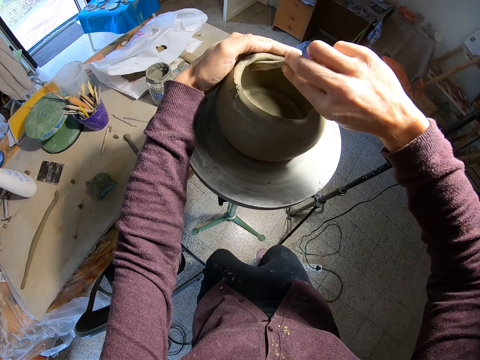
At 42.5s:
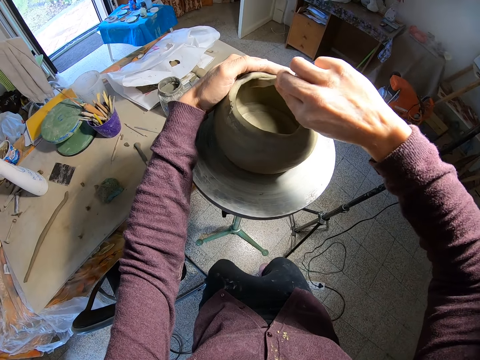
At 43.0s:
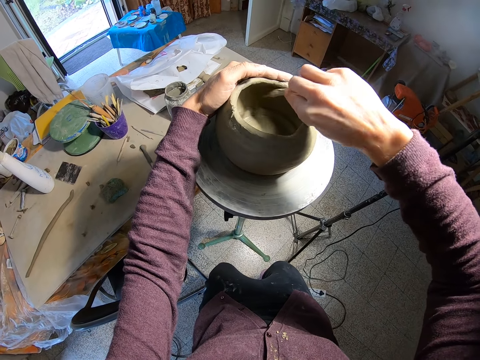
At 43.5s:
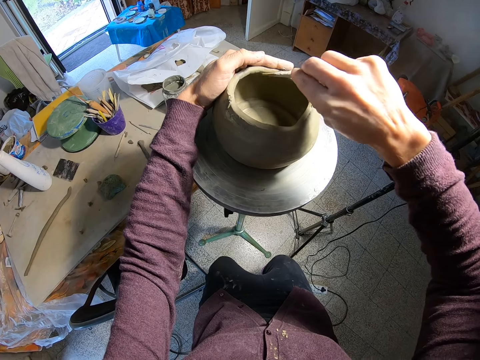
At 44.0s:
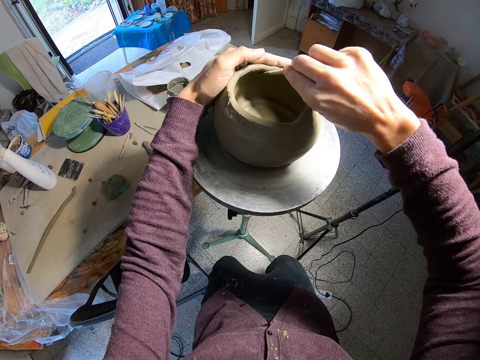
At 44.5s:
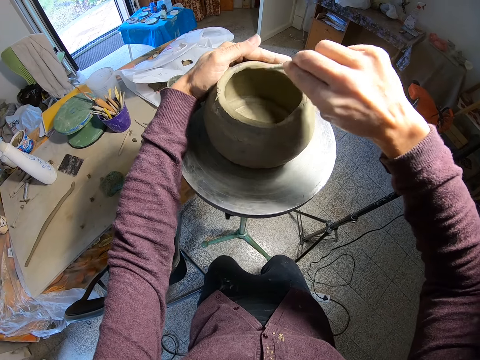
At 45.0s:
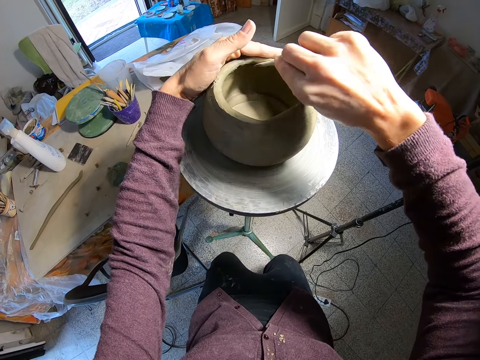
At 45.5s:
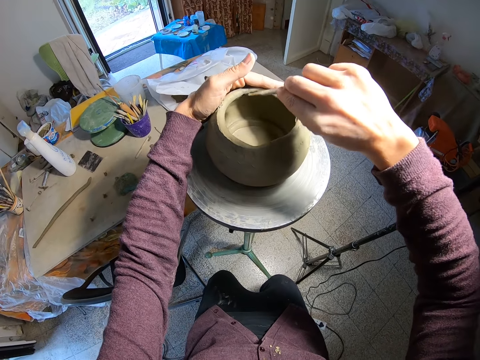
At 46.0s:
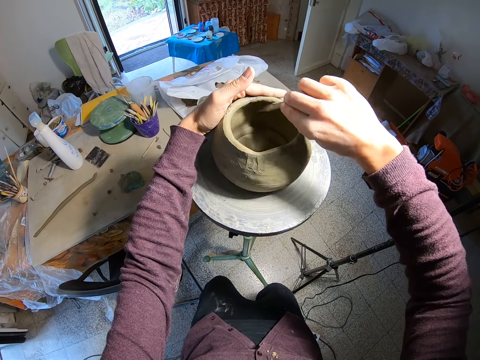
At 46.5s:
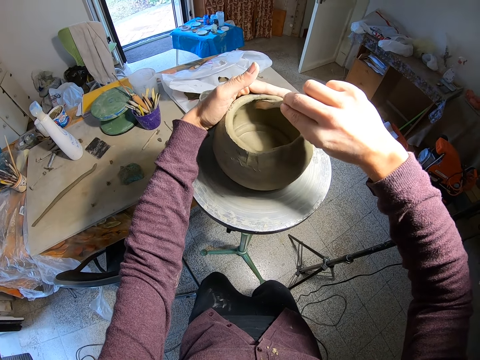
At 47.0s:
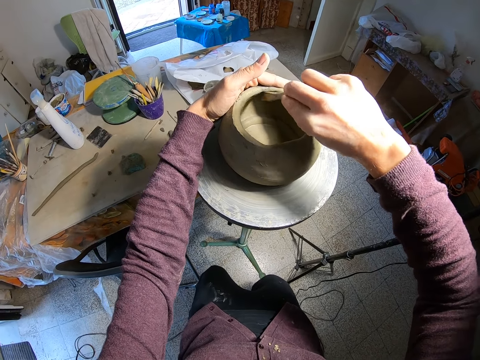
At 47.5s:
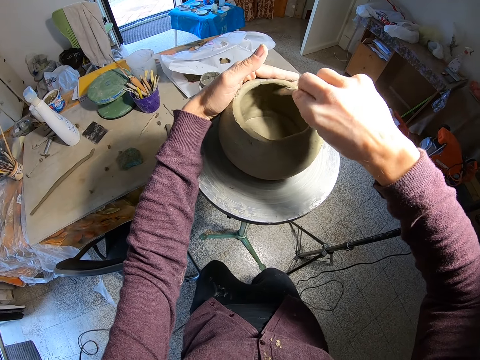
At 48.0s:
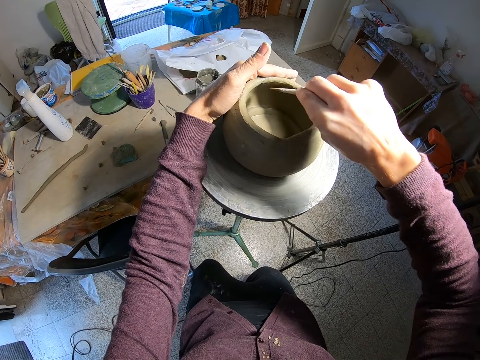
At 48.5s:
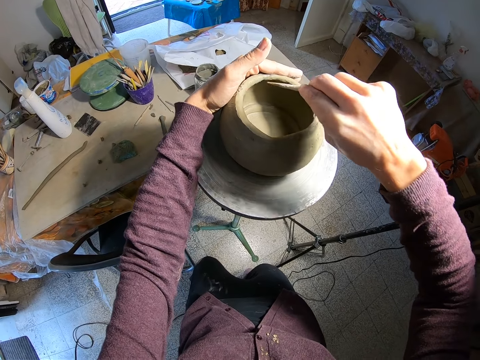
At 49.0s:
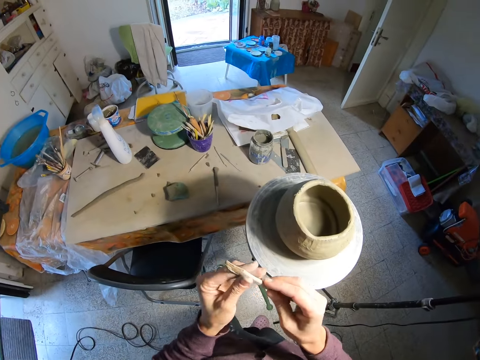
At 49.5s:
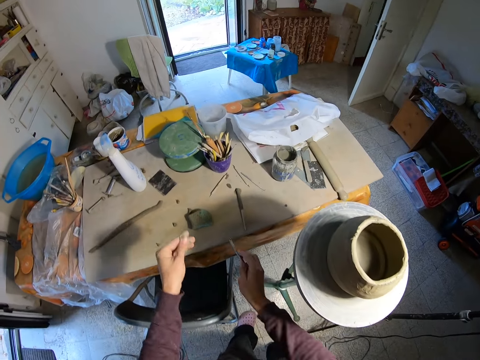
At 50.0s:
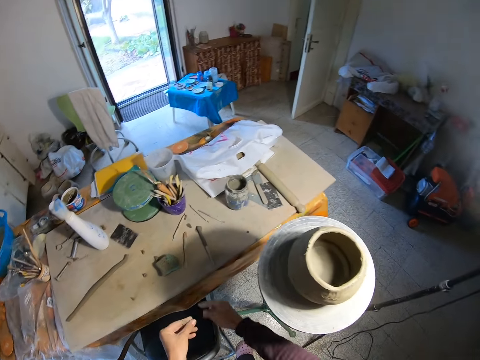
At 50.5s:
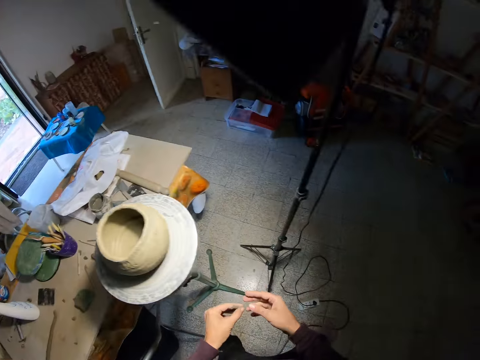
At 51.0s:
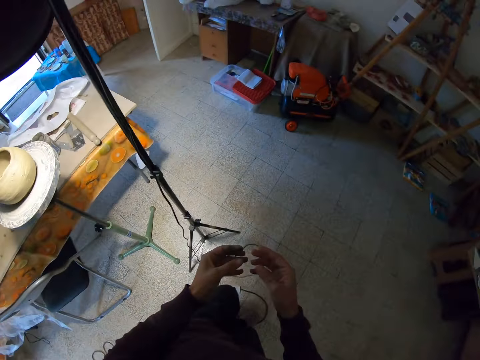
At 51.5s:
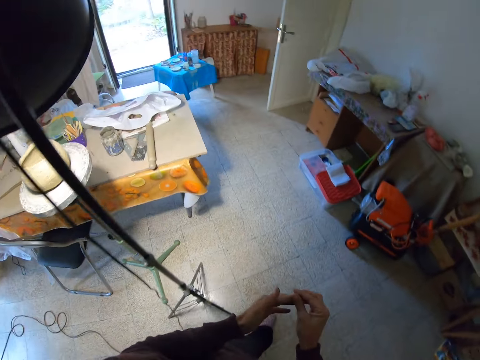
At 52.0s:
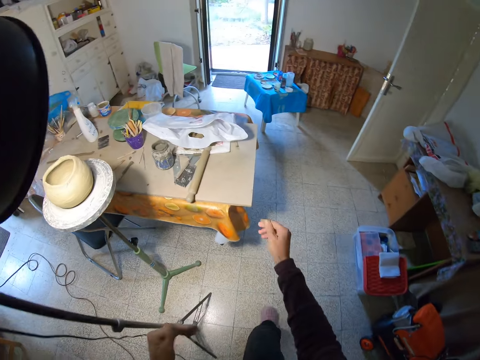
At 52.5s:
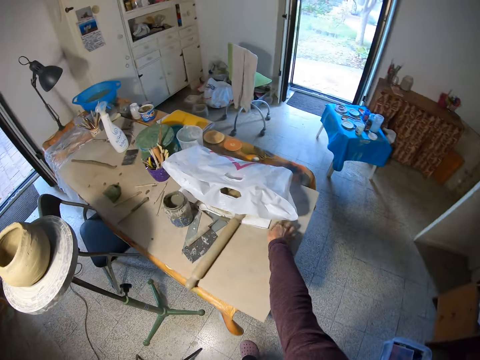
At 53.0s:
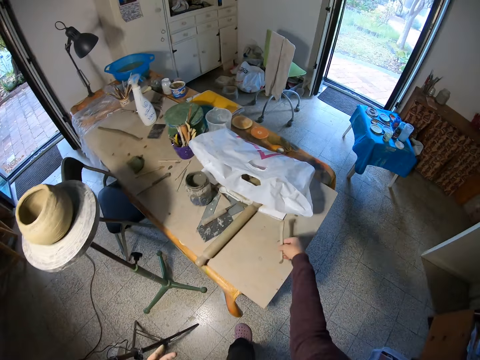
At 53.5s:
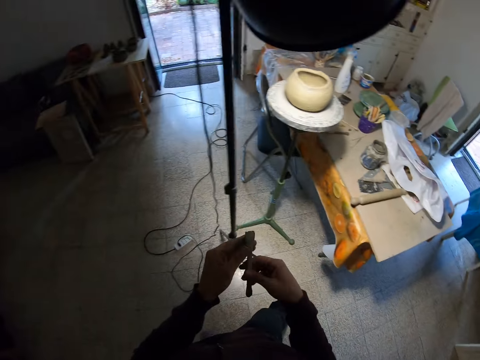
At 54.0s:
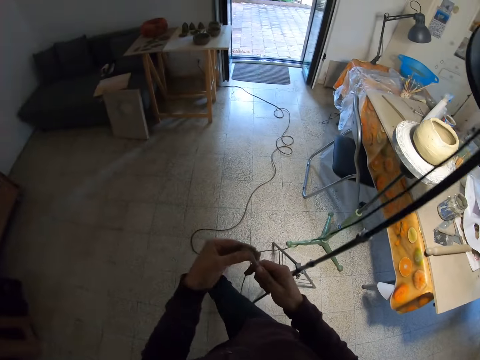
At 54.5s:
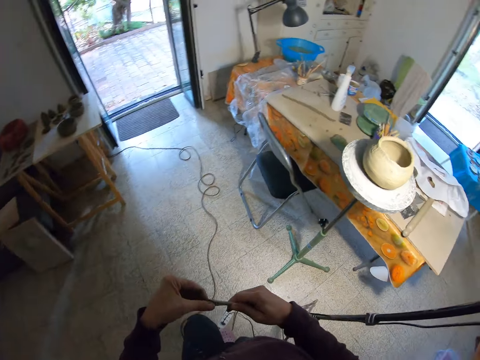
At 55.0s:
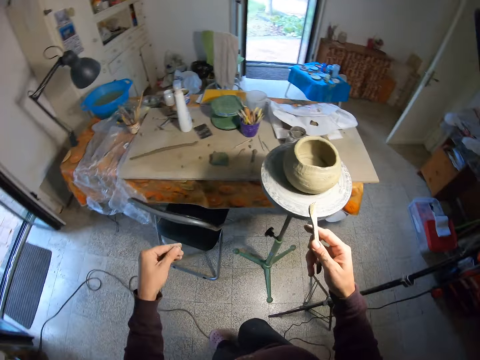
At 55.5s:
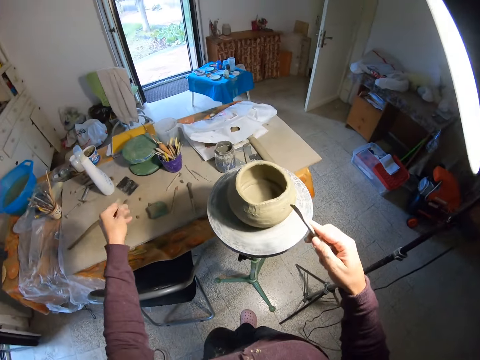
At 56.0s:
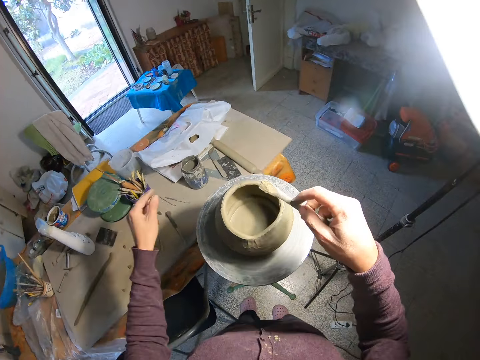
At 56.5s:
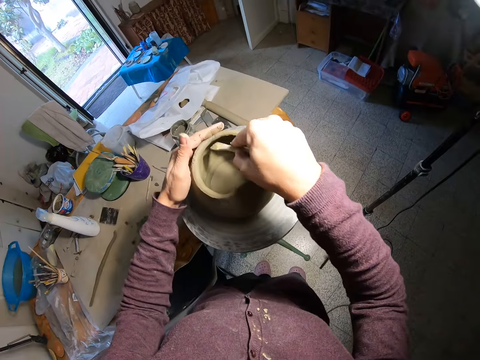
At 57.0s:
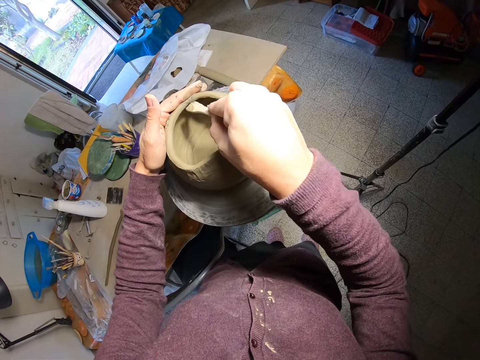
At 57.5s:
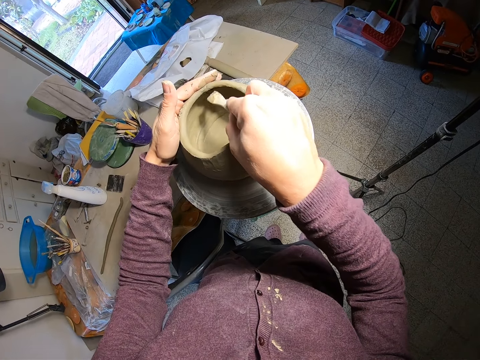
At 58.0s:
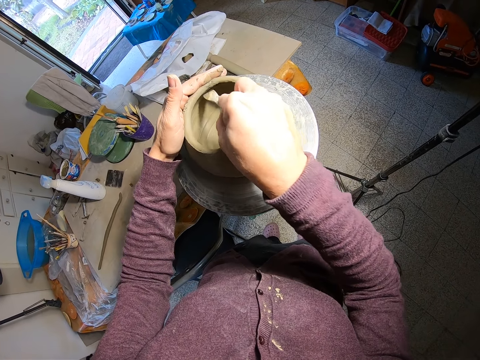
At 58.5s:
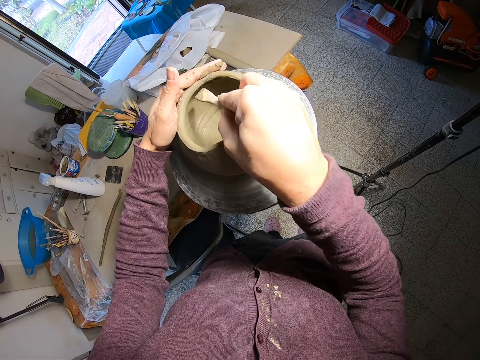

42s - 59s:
The camera wearer molds the pot. He cleans the tip of the brush in his right hand with his left hand. He drops the brush on the table with his right hand. He wipes his left hand with his right hand. He walks. He picks up a brush from the table with his right hand. He cleans the tip of the brush in his right hand with his left hand. He walks. He smoothens the inside of the ceramic sculpture with the brush in his right hand. He rotates the pot while molding.

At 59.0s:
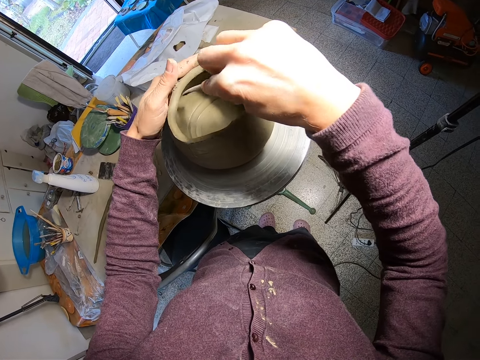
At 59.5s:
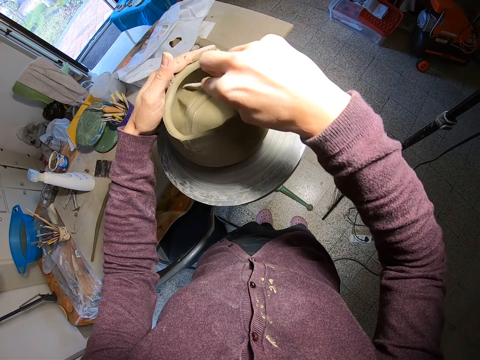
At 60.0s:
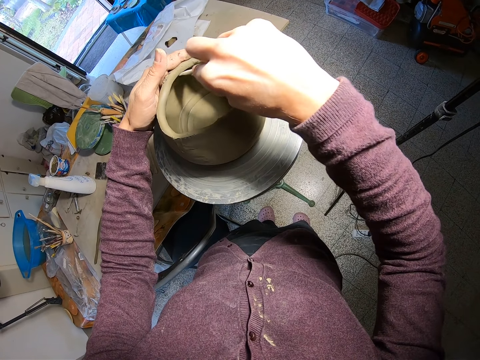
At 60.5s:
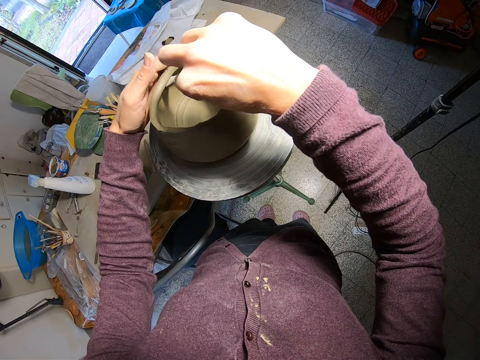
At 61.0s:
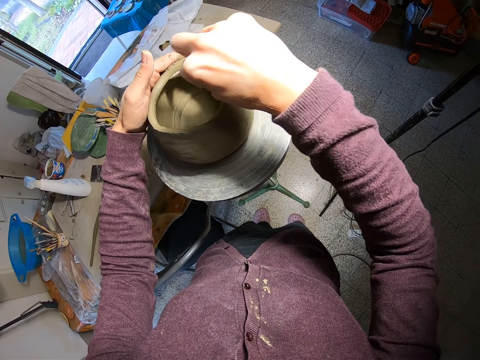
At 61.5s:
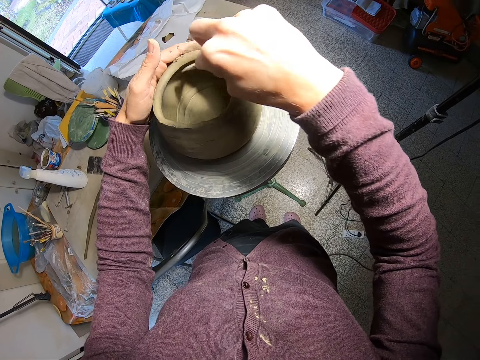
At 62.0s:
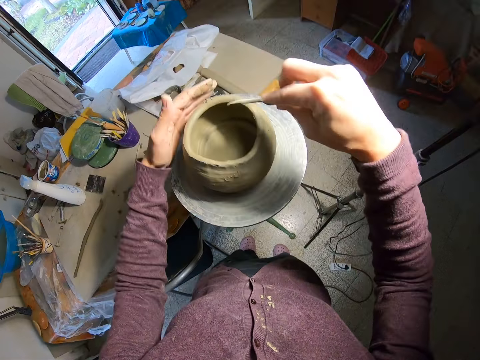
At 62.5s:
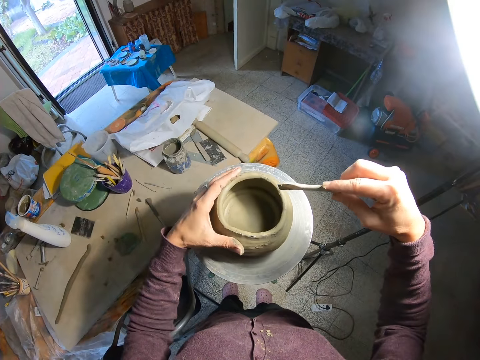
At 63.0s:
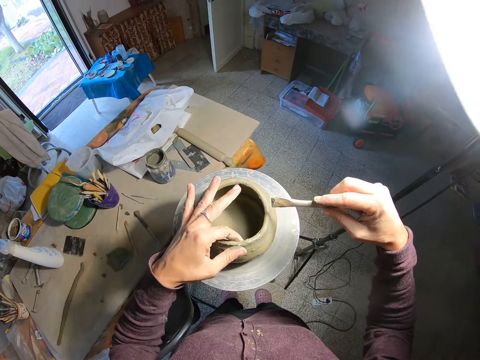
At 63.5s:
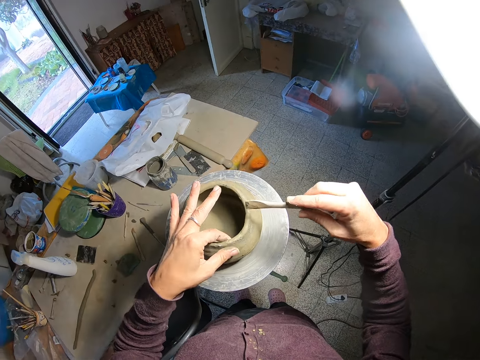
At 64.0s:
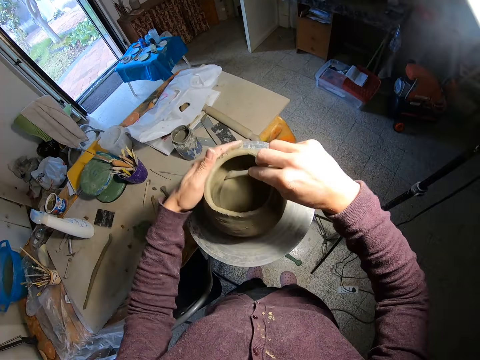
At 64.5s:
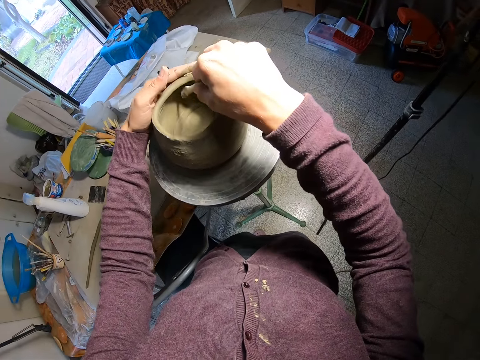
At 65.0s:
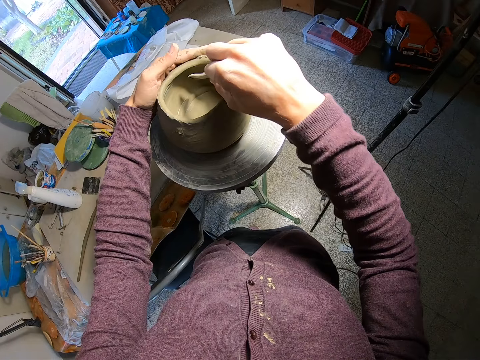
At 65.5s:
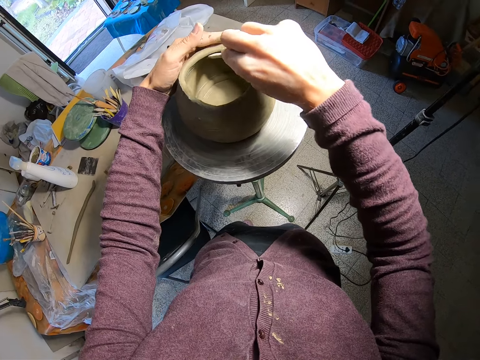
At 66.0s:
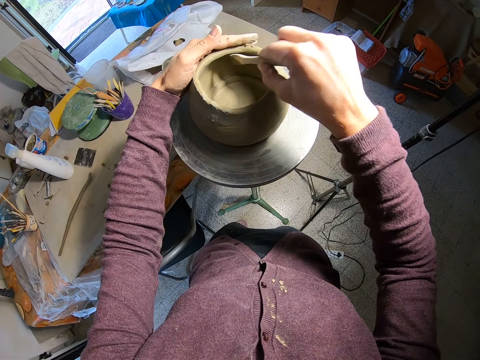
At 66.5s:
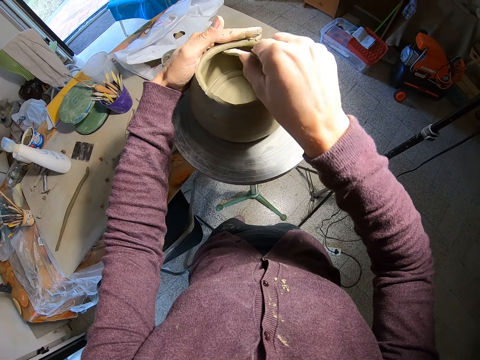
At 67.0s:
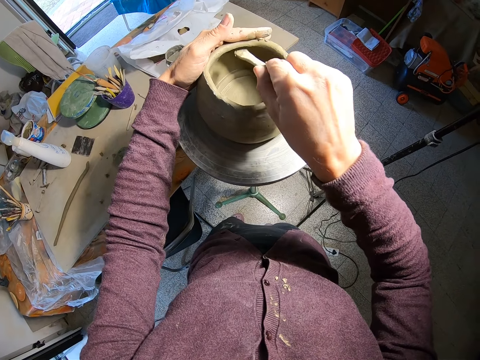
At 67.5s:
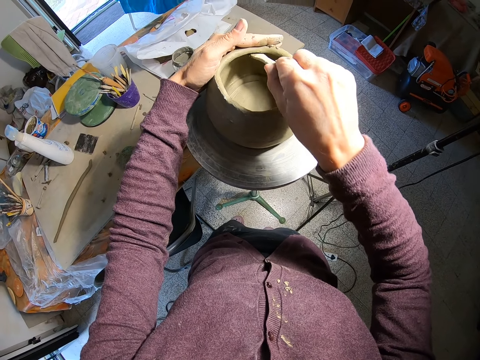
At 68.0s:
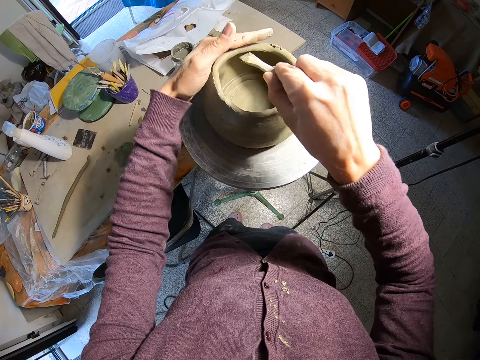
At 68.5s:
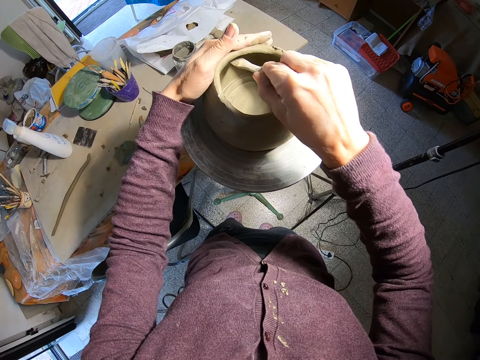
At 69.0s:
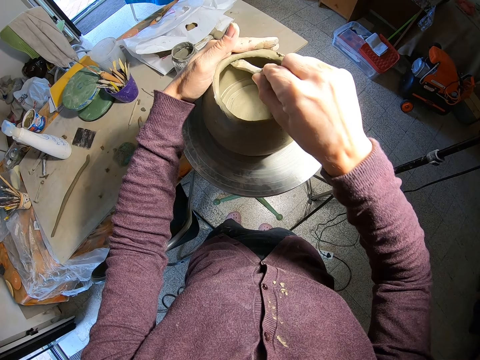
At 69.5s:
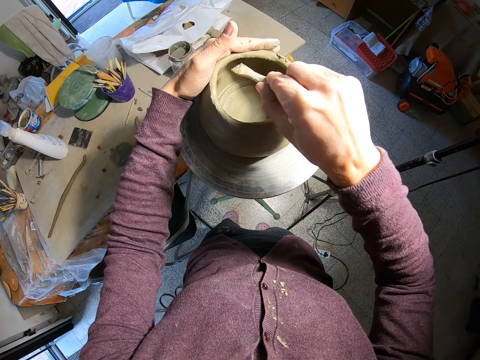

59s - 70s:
The camera wearer presses the ceramic sculpture with his left hand. He touches the pot. He smoothens the inside of the ceramic sculpture with the brush in his right hand. He rotates the pot while molding.
